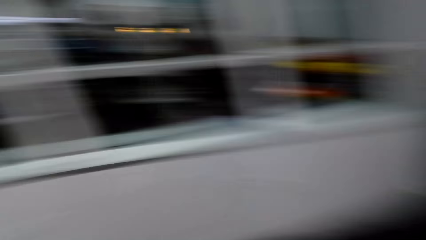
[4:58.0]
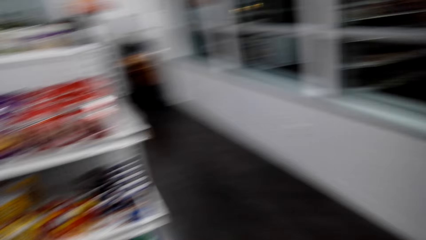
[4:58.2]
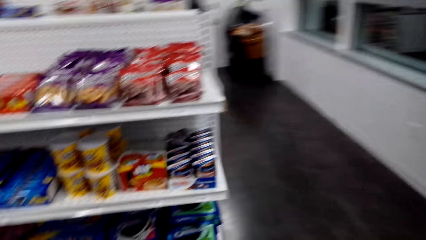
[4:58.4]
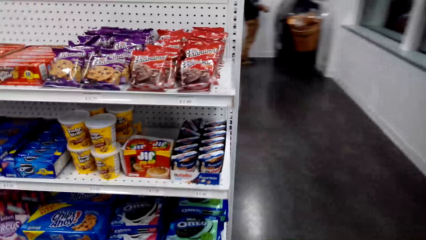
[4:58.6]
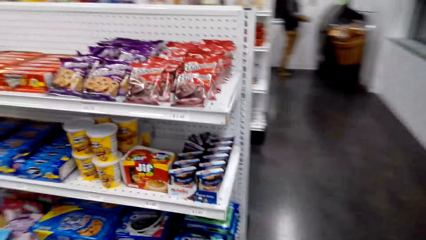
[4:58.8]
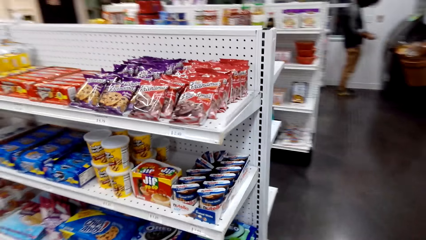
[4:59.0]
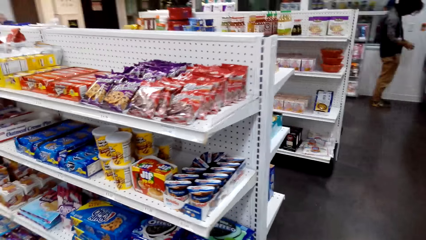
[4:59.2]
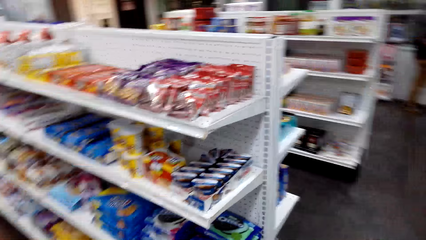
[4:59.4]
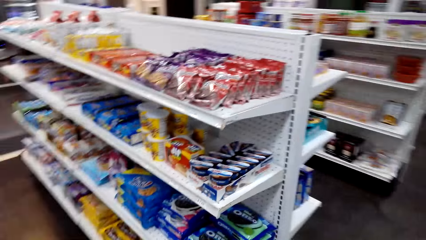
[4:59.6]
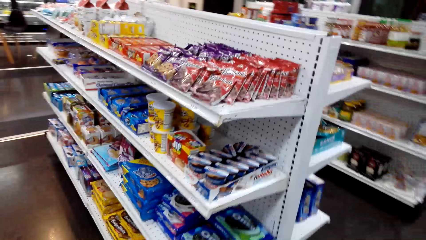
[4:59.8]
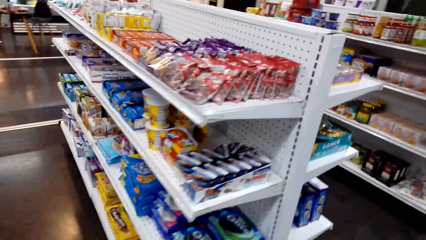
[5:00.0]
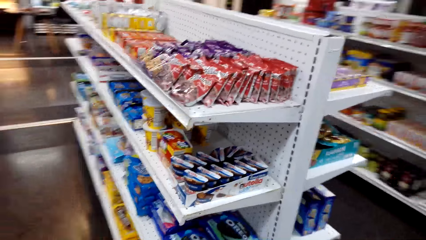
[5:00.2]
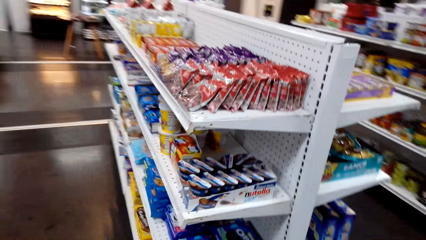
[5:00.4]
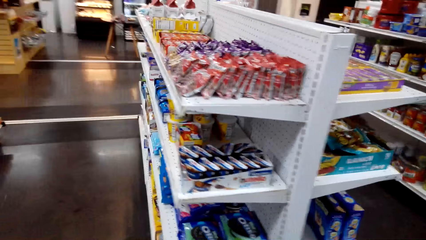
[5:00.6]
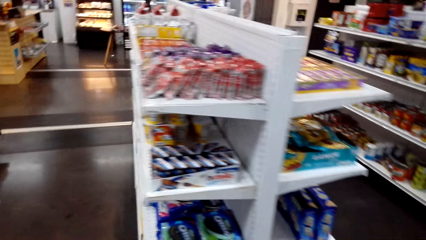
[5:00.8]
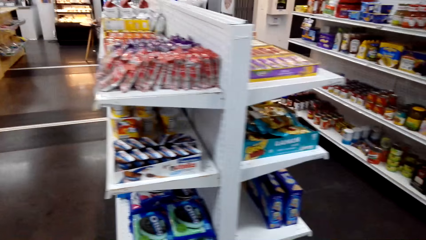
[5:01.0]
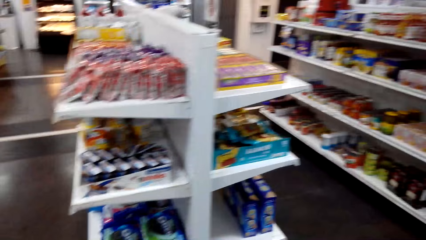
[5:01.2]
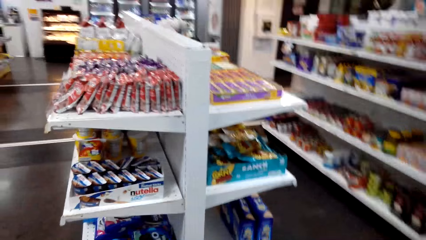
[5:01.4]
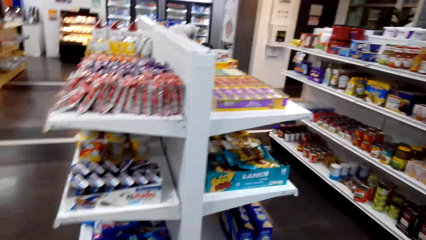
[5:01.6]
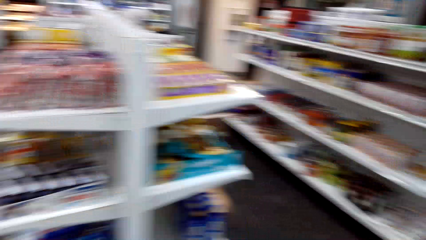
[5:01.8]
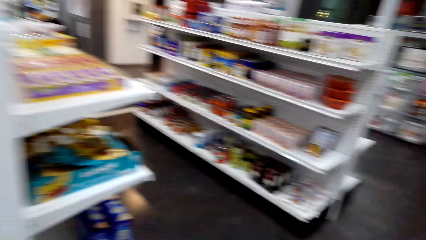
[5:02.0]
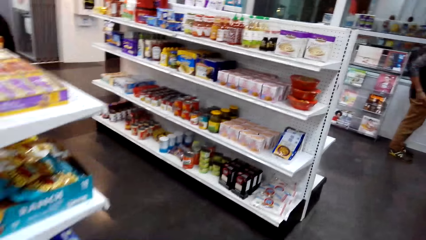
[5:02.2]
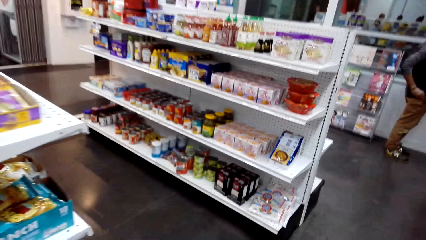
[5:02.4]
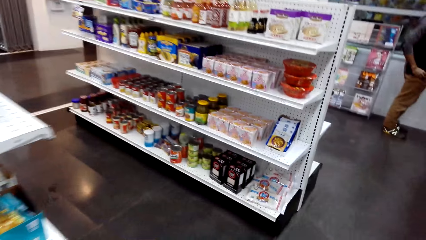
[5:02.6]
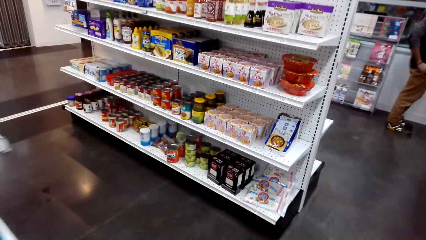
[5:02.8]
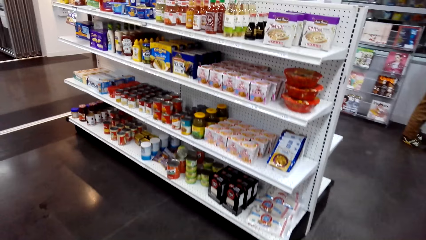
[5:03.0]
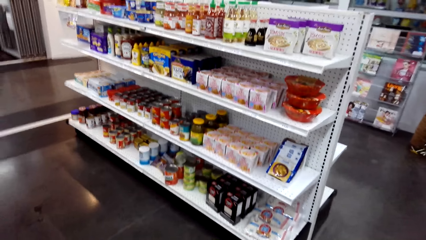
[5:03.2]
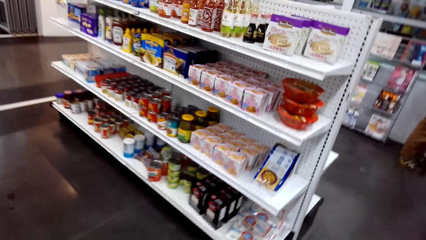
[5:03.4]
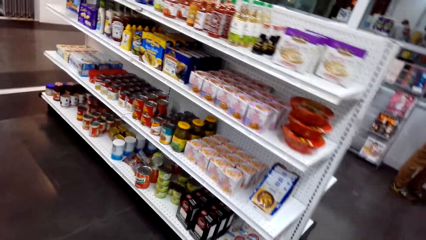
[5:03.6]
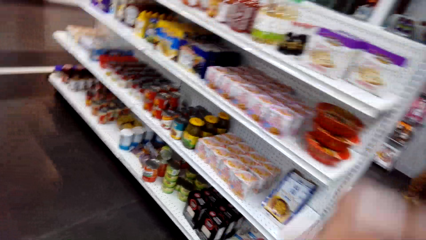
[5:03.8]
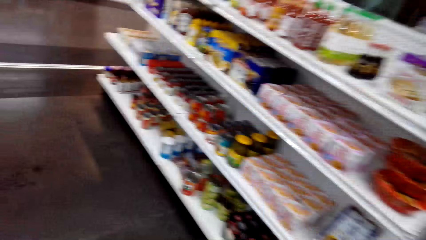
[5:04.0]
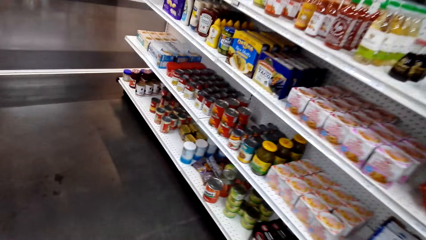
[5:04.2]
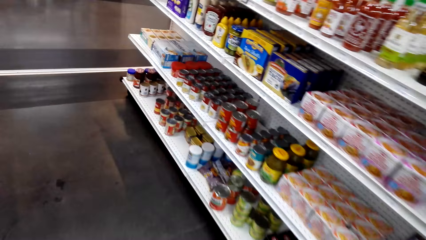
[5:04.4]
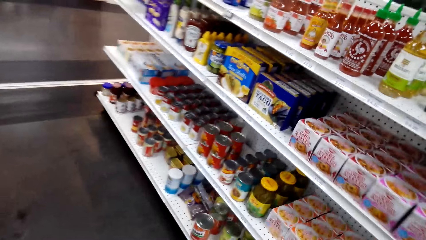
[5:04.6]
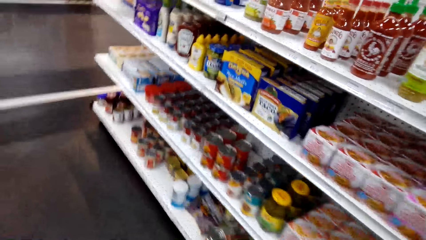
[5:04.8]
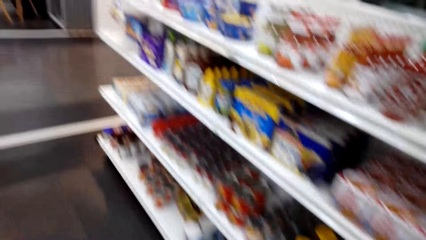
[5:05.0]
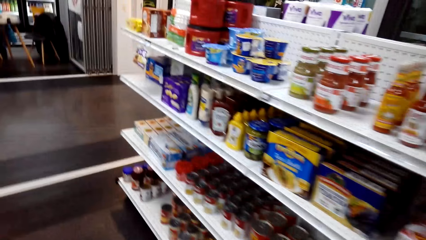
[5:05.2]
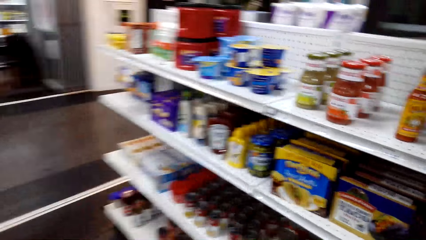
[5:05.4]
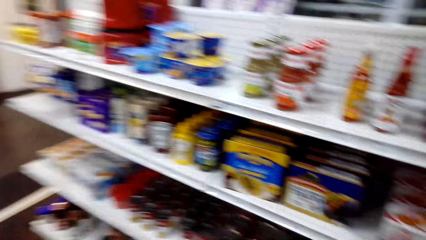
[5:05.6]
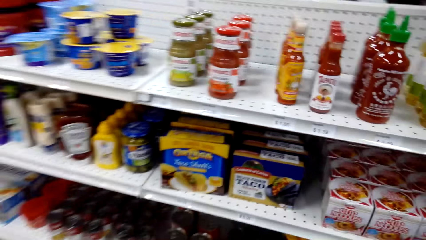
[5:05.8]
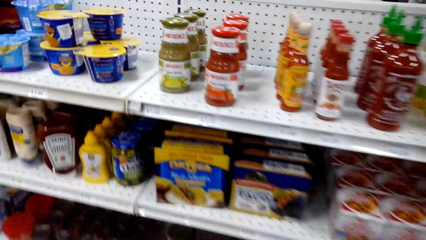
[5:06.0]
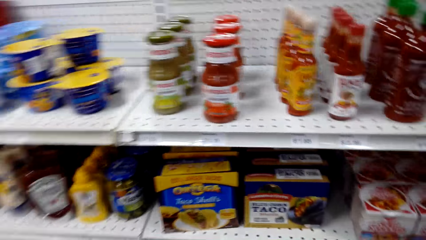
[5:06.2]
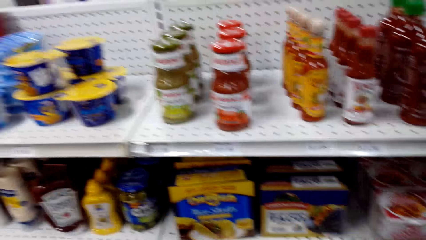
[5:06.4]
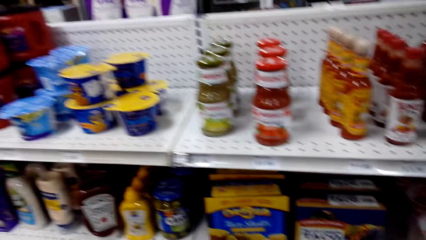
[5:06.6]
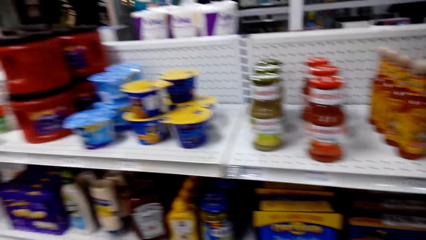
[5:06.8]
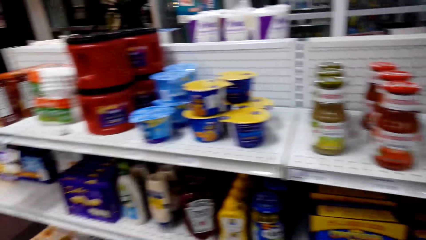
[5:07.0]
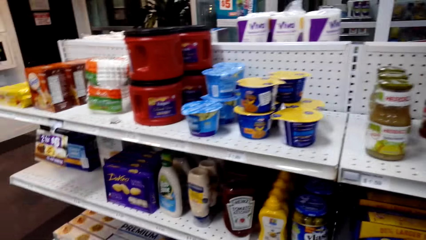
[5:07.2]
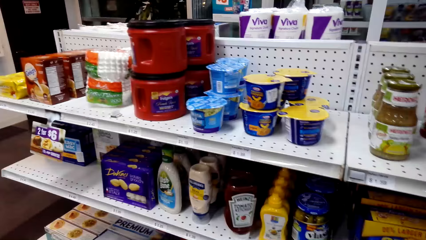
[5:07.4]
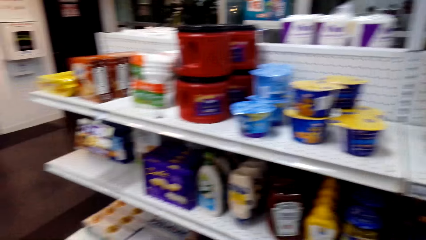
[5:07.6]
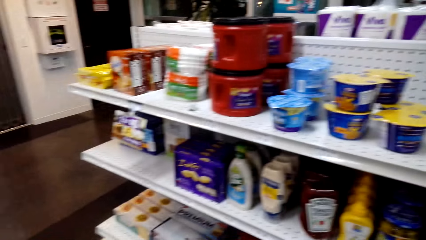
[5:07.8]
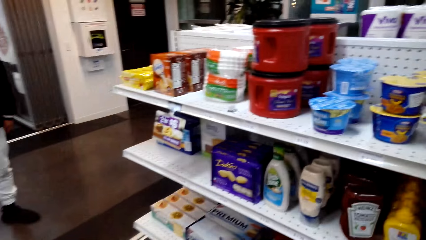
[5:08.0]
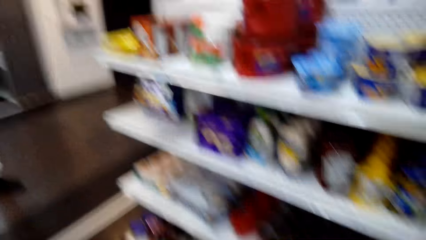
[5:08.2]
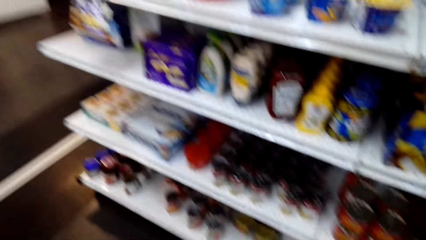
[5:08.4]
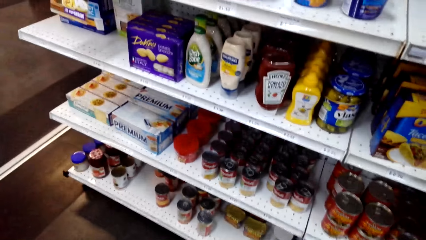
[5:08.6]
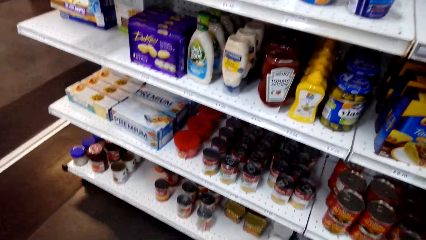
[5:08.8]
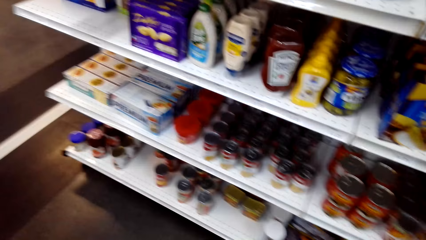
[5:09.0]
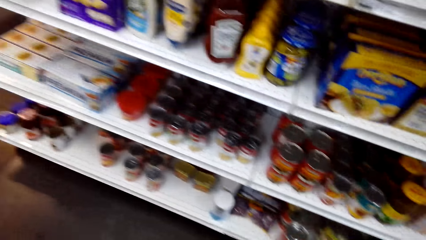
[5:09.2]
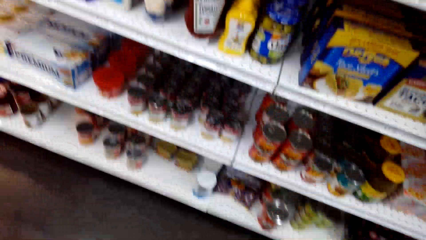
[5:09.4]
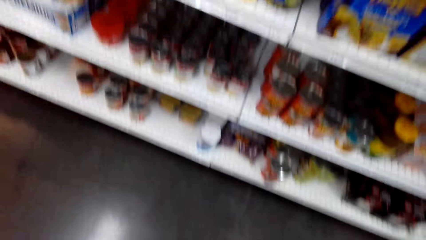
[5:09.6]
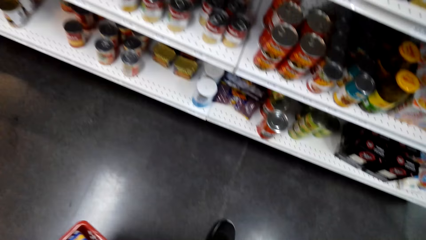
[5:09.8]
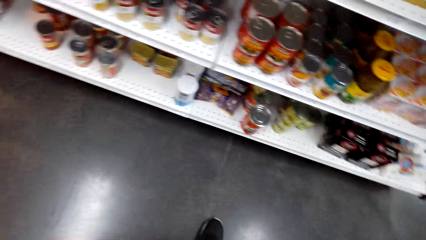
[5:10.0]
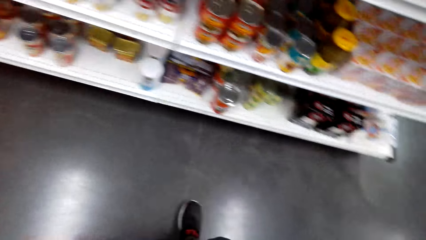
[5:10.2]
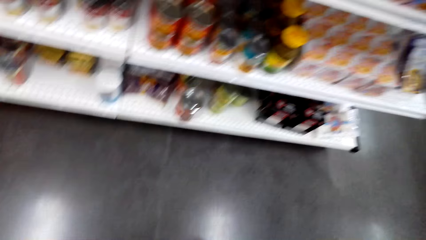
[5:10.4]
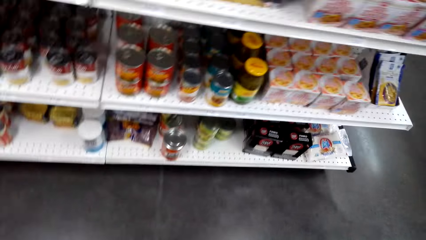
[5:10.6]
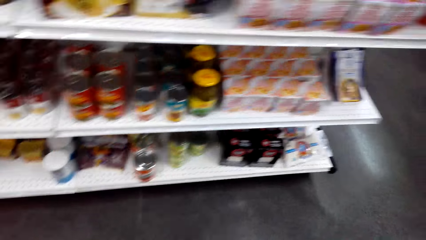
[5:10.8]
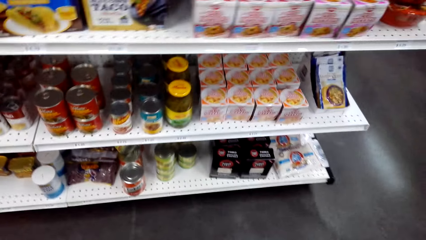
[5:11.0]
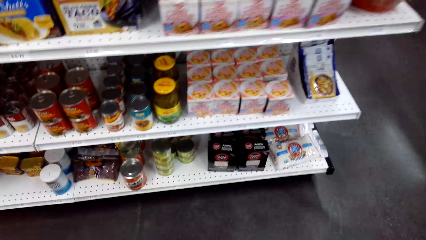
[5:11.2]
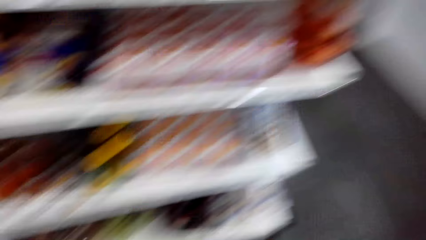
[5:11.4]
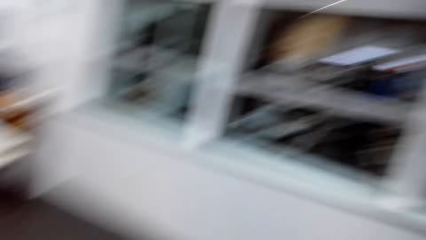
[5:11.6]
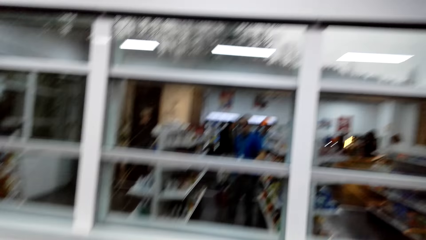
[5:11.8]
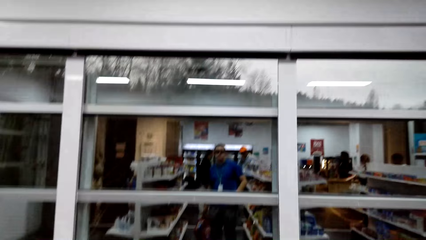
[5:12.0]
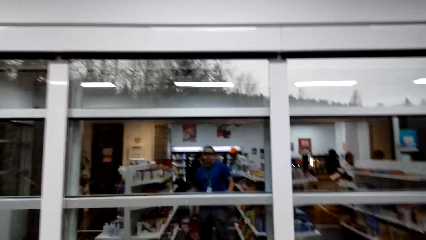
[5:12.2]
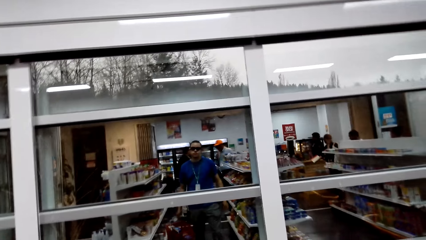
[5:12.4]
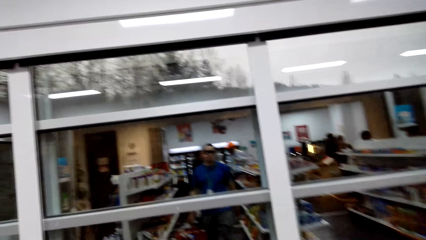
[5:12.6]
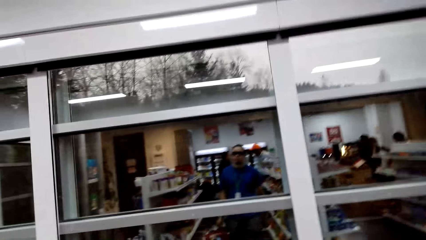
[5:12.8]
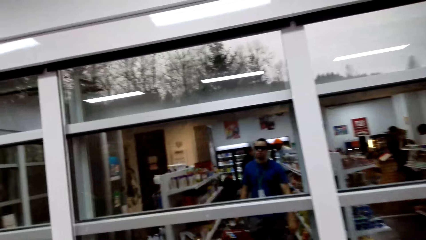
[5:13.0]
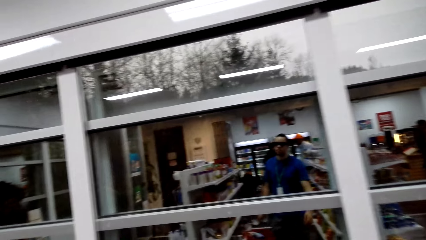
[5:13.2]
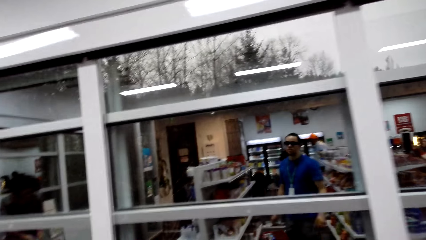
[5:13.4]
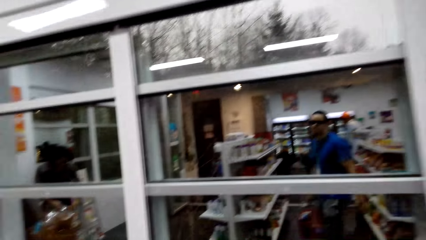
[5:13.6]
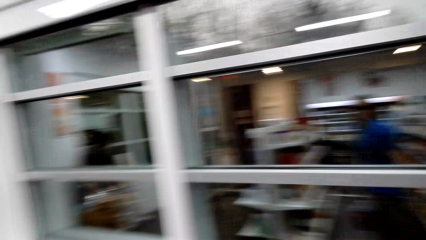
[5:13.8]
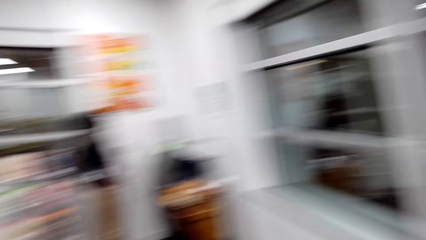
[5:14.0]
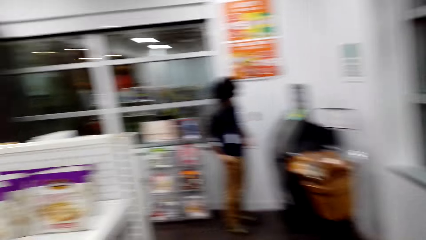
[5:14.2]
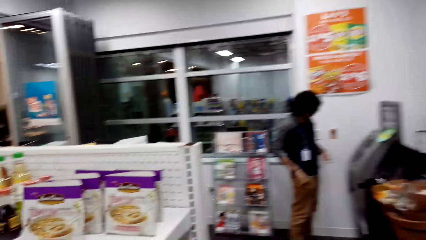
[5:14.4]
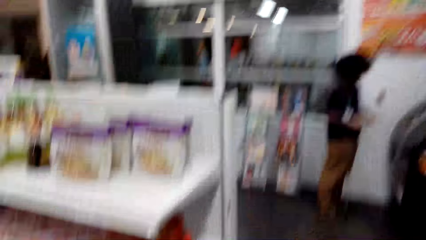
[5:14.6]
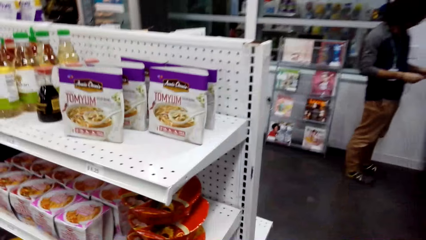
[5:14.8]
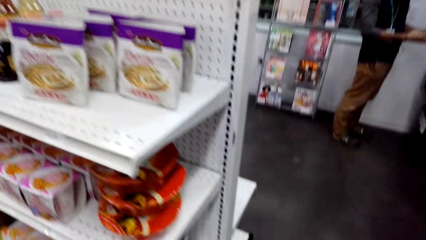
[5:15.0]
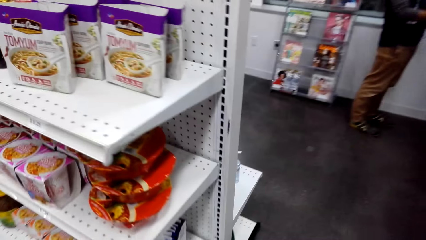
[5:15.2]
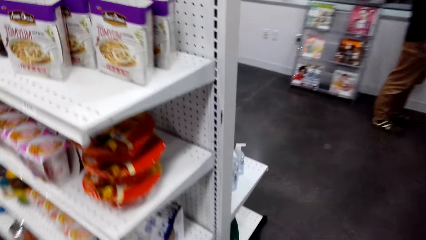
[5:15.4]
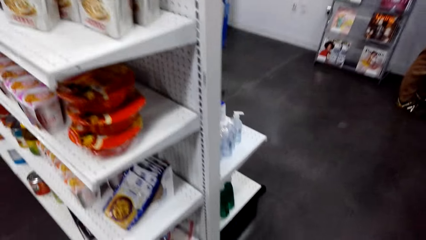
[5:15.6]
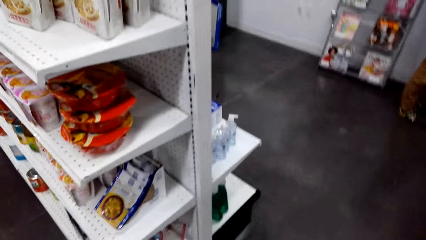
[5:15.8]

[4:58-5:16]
The camera wearer walks around the supermarket. A man stands close to the window. The man puts his hand in the pocket. The camera wearer looks around the shelf. They walk around the supermarket. They look around. The man moves his hand.
